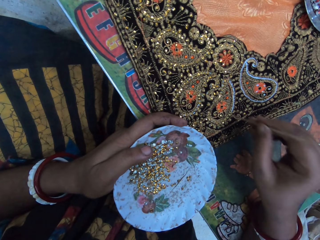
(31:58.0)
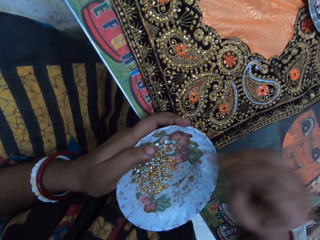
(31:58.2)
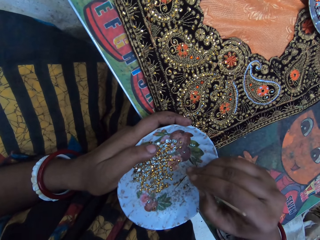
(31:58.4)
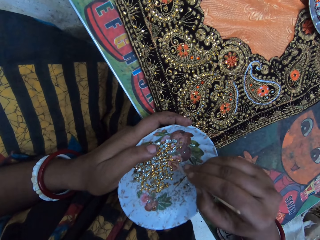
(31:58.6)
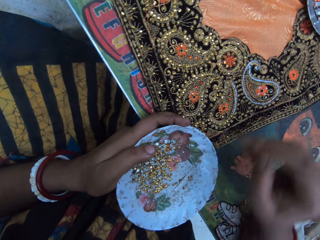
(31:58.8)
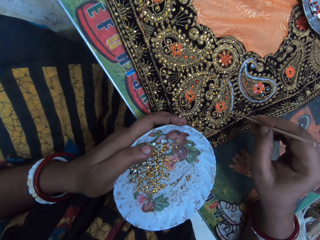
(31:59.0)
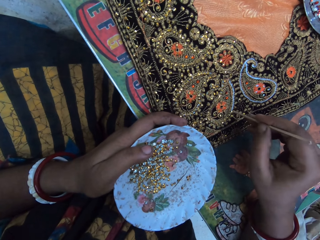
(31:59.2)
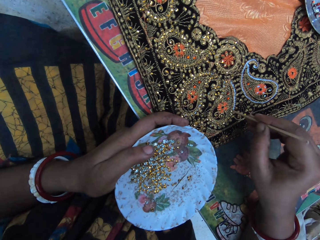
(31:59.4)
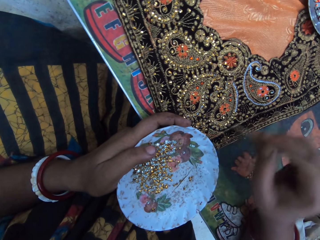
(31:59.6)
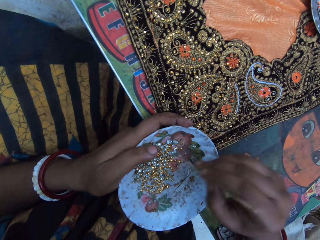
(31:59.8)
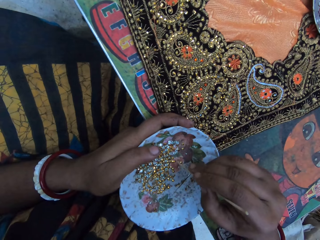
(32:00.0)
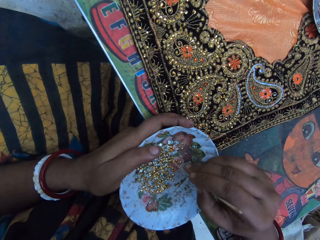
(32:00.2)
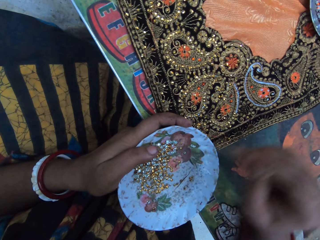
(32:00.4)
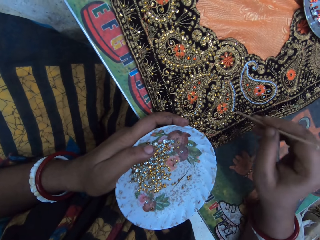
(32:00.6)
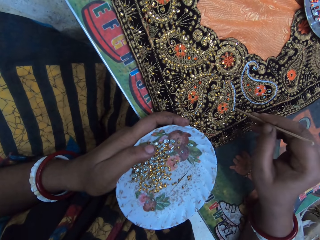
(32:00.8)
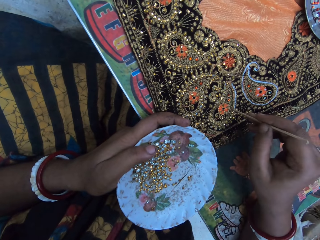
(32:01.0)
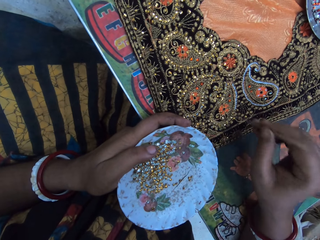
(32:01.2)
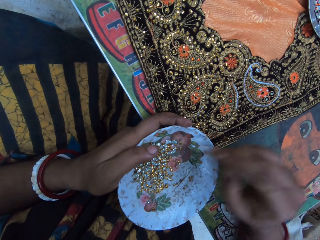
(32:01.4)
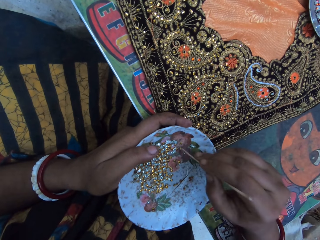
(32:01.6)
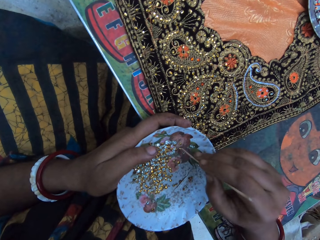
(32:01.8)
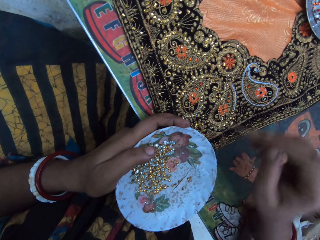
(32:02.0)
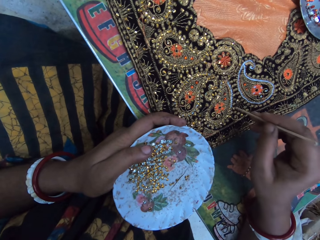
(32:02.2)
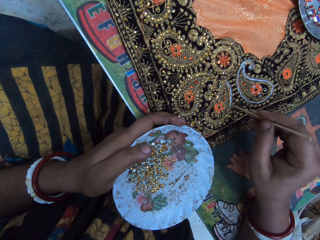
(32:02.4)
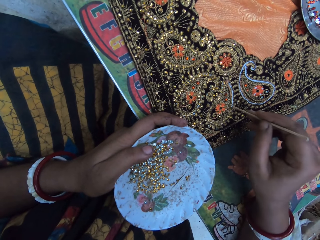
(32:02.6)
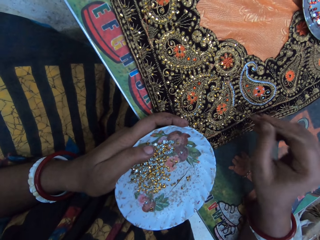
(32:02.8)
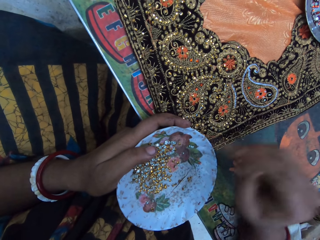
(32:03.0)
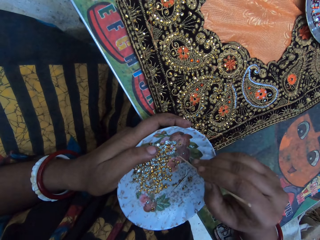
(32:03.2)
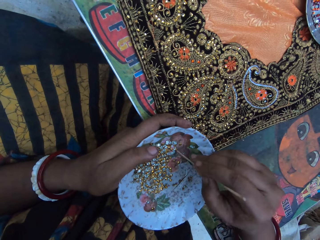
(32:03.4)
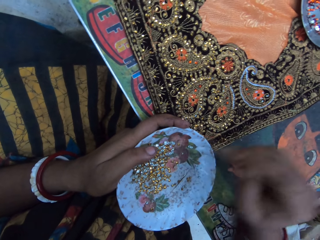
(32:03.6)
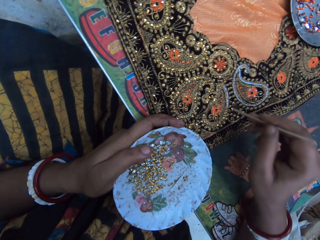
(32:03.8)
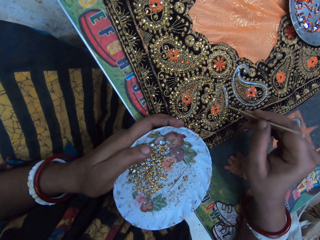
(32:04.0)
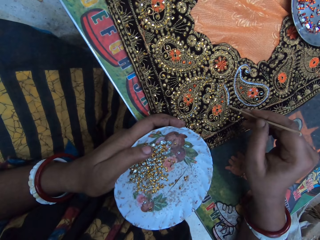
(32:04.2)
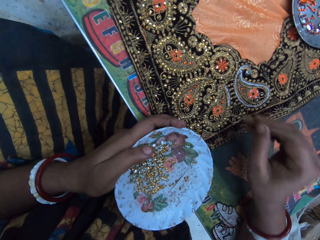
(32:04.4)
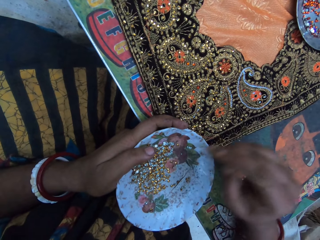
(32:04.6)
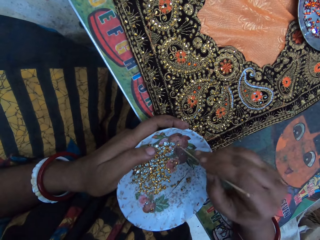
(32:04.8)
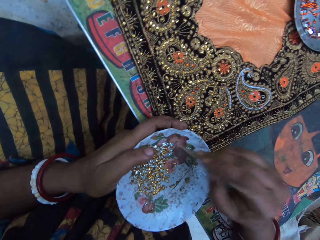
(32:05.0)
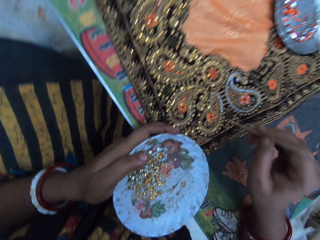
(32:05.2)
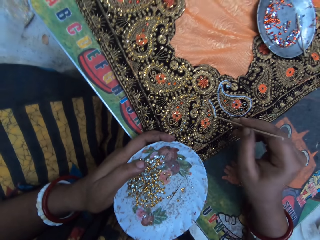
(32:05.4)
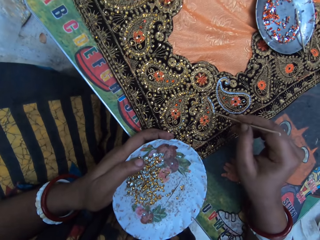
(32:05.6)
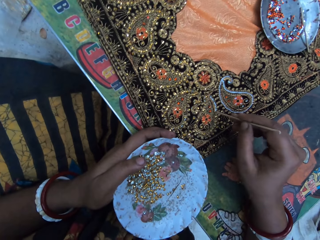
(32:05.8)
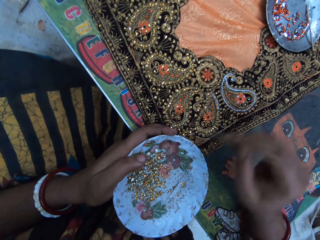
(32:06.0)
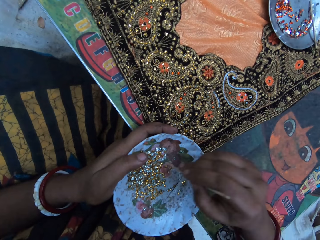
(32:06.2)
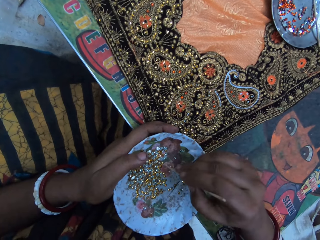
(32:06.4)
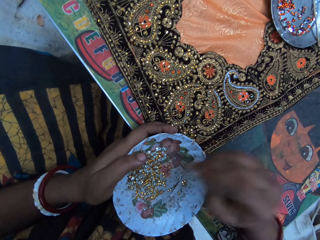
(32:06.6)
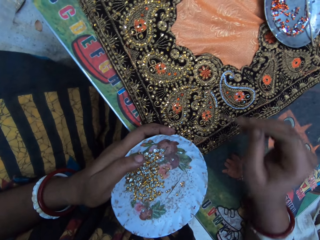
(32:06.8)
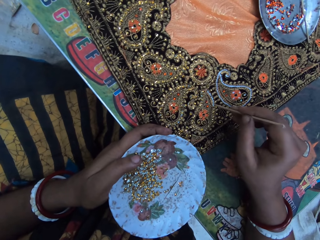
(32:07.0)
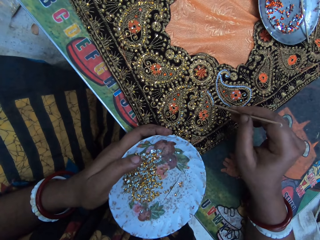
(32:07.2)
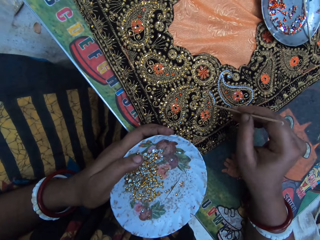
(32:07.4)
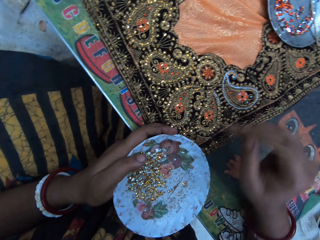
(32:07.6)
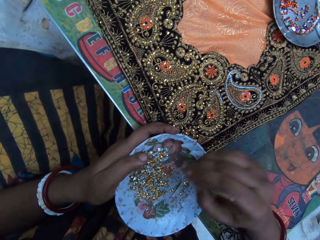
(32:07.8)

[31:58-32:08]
The camera wearer puts beads on the fabric. They pick a bead from the bowl and put beads on the fabric. They pick a bead from the bowl and put beads on the fabric. They pick a bead from the bowl and put beads on the fabric. They pick a bead from the bowl and put beads on the fabric. They pick a bead from the bowl and put beads on the fabric. They pick a bead from the bowl and put beads on the fabric.

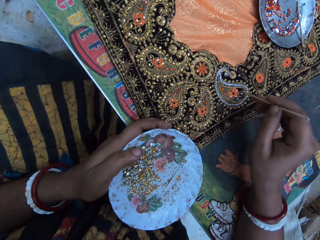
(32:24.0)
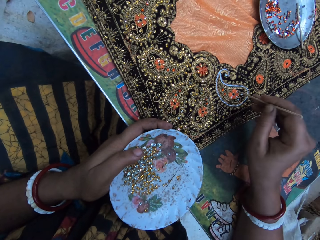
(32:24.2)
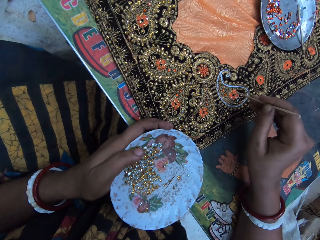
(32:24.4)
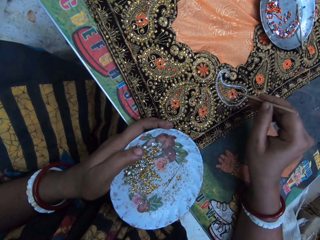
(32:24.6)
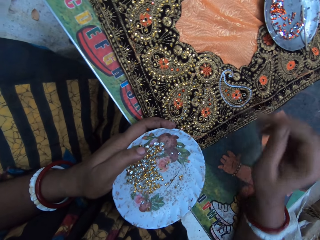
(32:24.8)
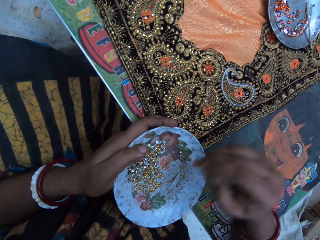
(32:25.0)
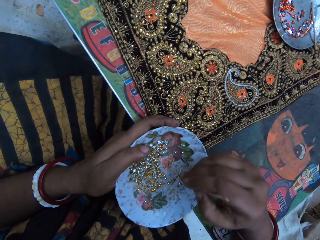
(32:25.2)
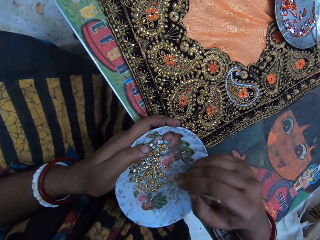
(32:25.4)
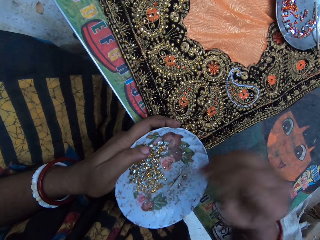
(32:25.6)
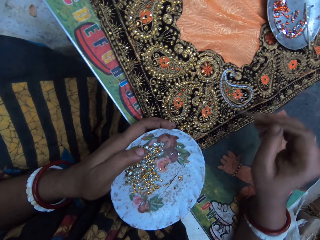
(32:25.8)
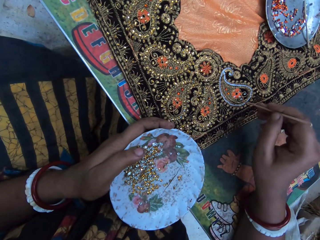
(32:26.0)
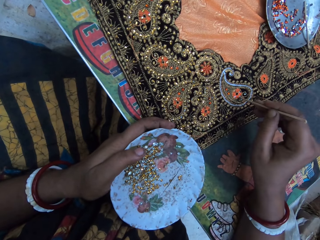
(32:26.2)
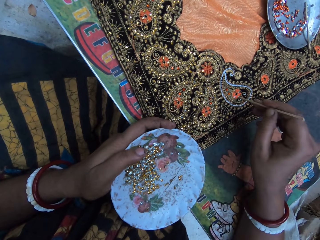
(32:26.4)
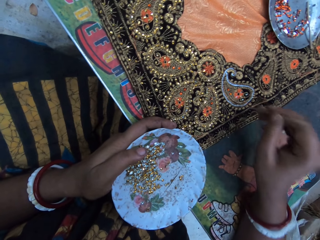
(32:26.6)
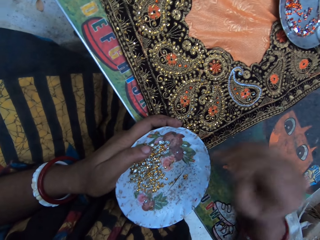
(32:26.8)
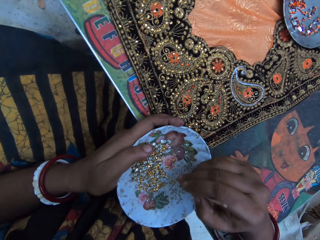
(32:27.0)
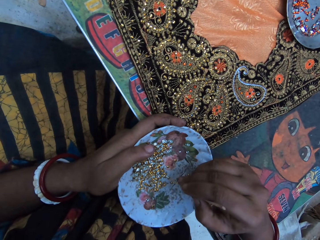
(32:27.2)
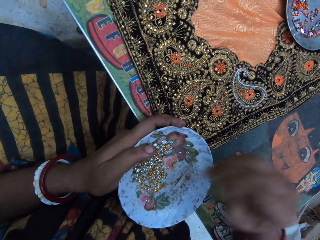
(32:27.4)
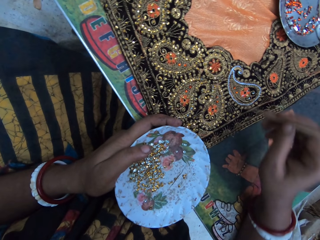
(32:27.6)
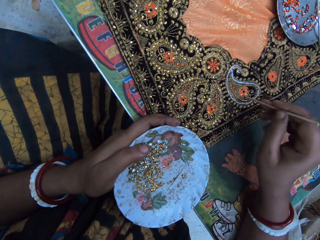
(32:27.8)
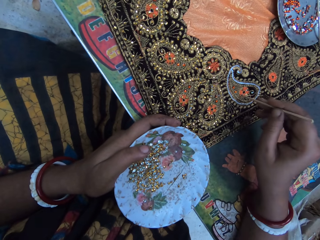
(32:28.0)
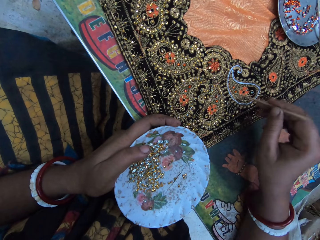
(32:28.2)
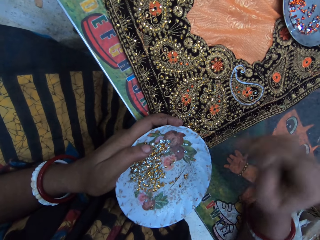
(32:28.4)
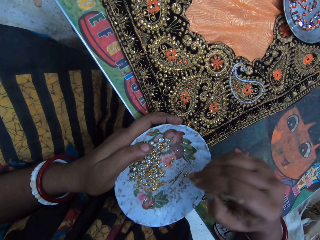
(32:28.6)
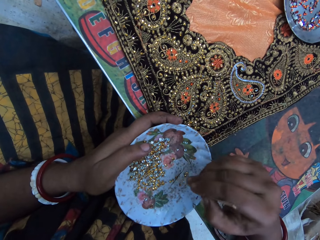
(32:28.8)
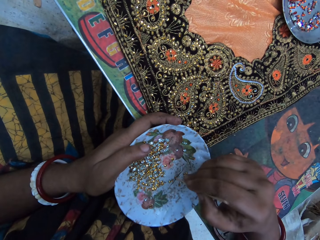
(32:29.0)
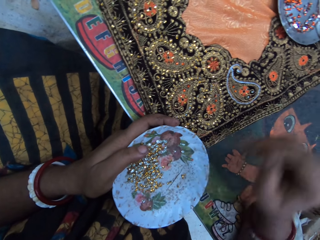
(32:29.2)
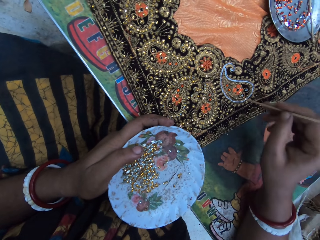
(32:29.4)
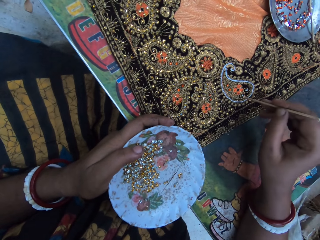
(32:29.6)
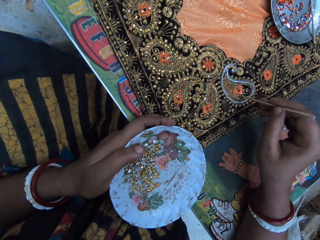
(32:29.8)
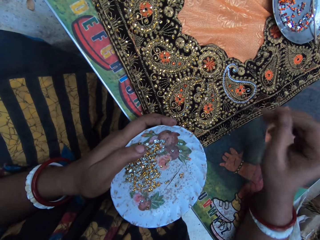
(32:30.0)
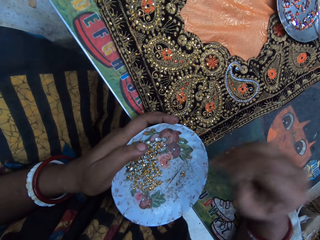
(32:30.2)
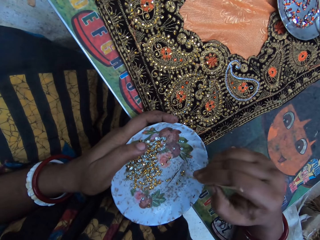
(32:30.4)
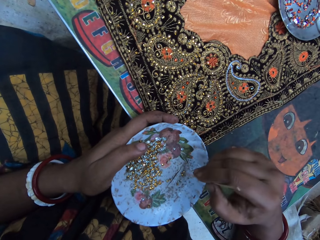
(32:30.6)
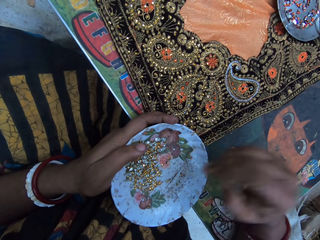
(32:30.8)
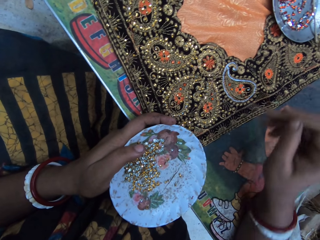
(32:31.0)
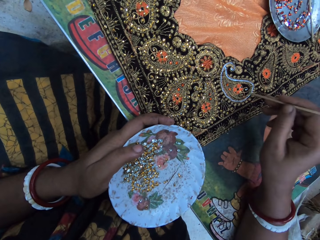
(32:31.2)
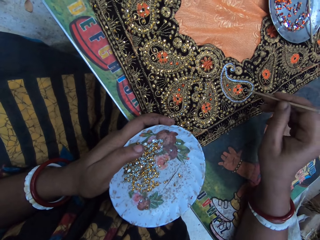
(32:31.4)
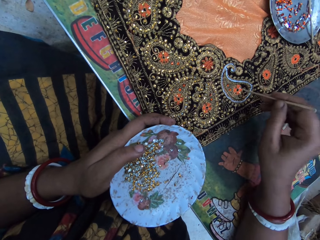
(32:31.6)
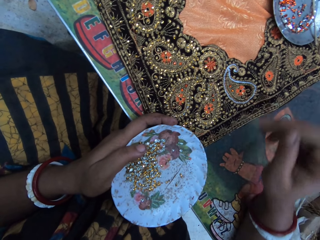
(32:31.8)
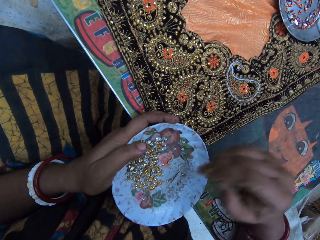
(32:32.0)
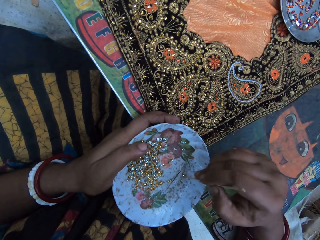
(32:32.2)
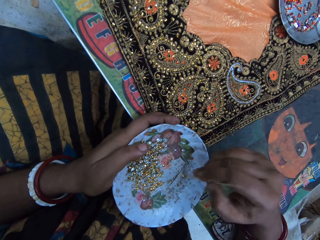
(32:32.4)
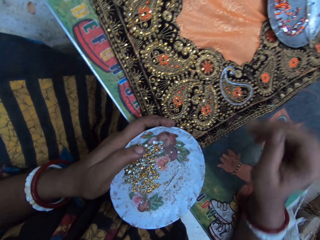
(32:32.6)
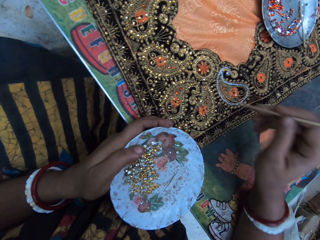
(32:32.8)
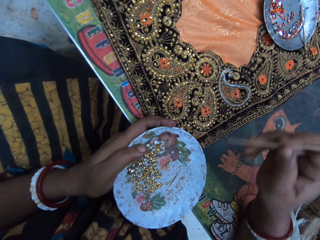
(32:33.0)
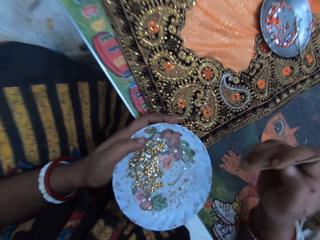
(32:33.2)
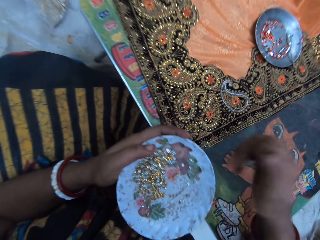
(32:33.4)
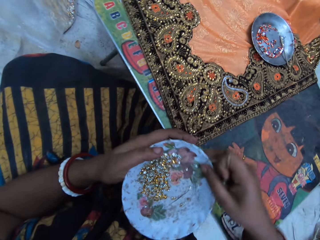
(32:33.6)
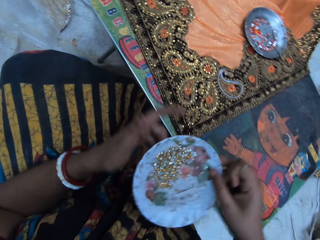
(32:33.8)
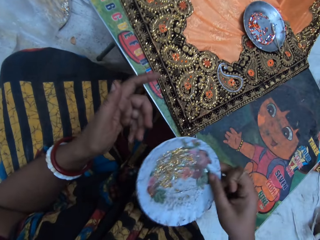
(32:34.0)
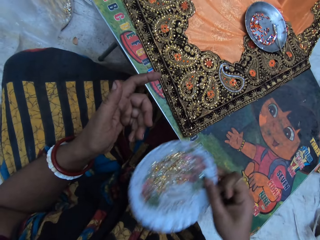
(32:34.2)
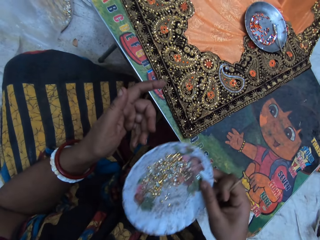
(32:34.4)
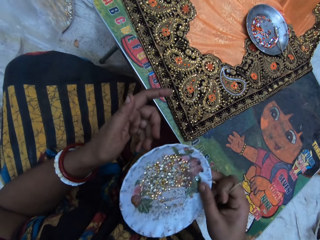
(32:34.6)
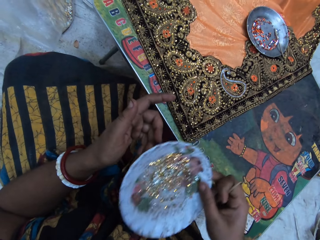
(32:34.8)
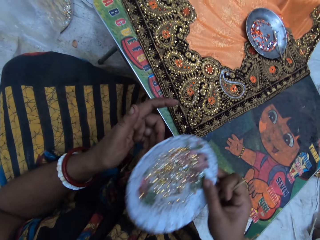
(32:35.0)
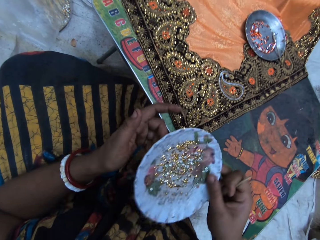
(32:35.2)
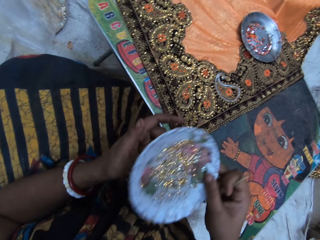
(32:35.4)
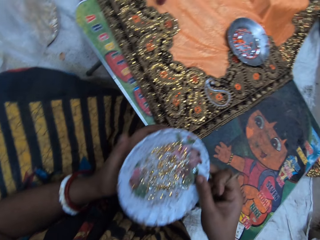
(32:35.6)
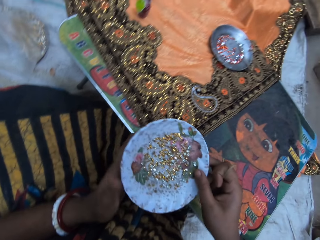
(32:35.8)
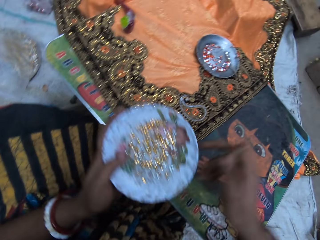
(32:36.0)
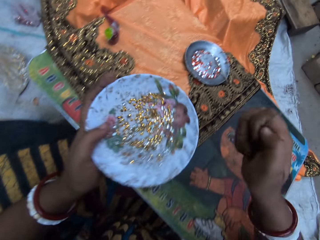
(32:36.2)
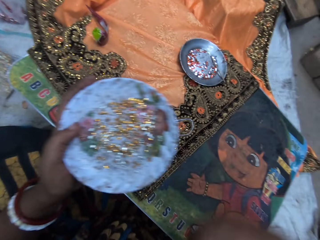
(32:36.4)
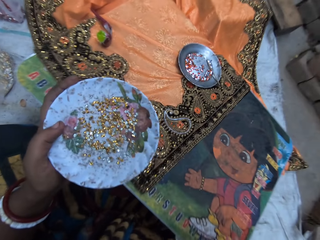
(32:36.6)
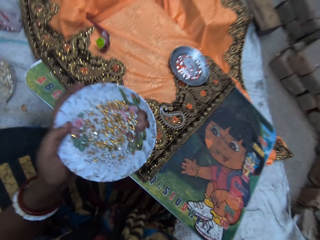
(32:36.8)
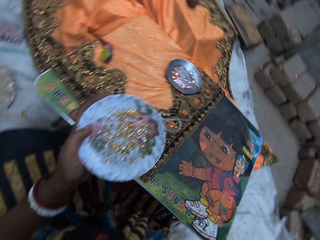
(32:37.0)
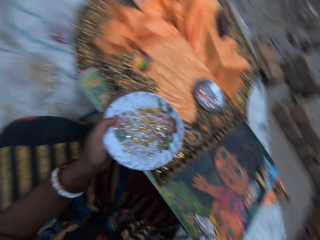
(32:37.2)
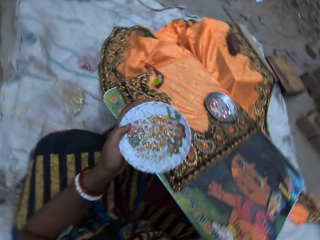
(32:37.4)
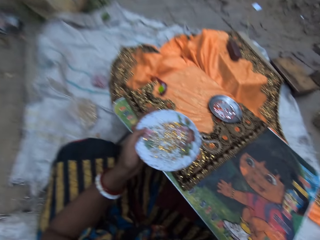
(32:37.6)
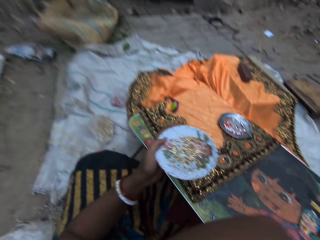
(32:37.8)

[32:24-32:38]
The camera wearer puts beads on the fabric. She picks a bead from the bowl and puts beads on the fabric. She picks a bead from the bowl and puts beads on the fabric. She picks a bead from the bowl and puts beads on the fabric. She picks a bead from the bowl and puts beads on the fabric. She passes the plate of embroidery stones from her left hand to her right hand. She shakes the plate of embroidery stones in her right hand. She passes the plate of embroidery stones from her right hand to her left hand.
